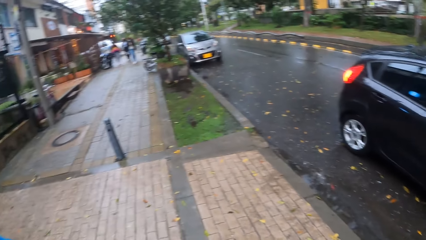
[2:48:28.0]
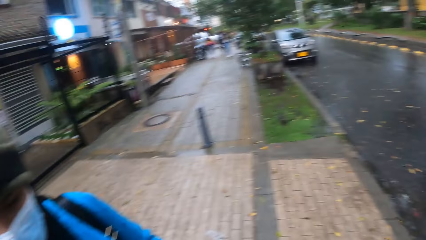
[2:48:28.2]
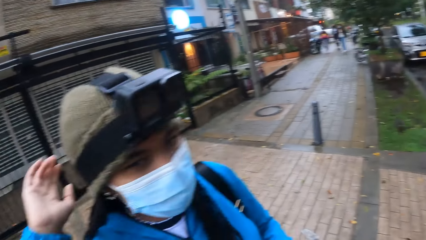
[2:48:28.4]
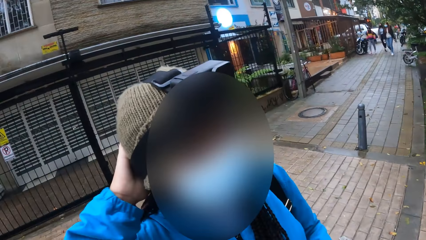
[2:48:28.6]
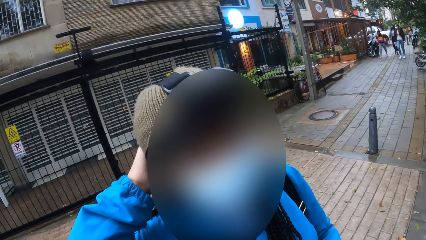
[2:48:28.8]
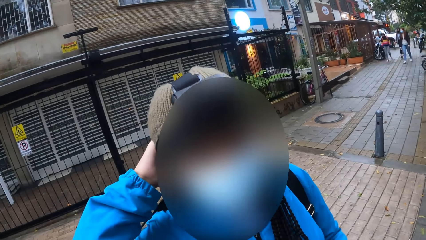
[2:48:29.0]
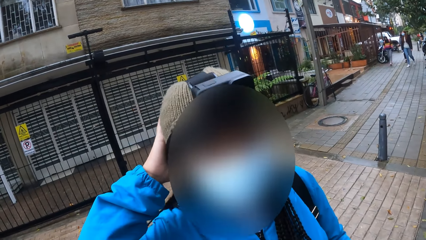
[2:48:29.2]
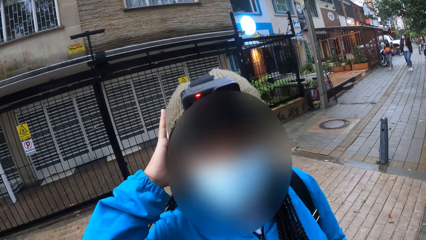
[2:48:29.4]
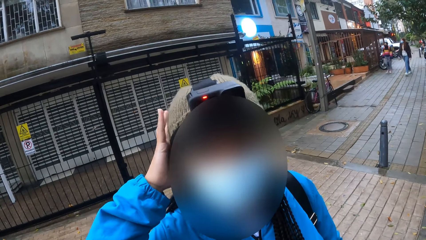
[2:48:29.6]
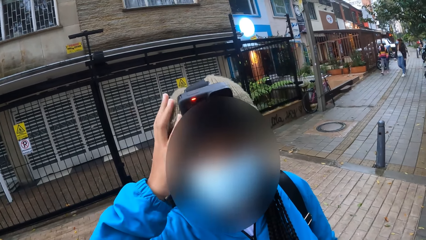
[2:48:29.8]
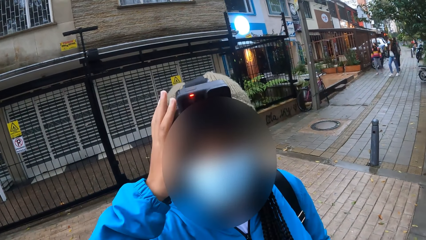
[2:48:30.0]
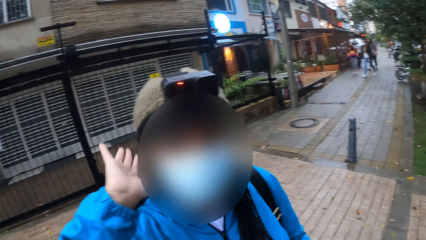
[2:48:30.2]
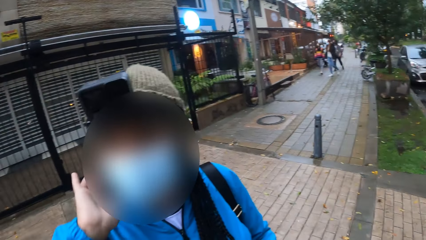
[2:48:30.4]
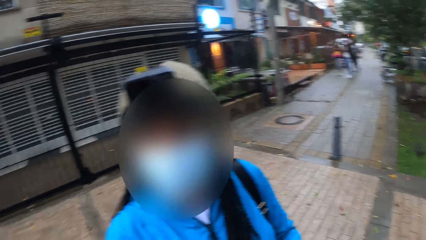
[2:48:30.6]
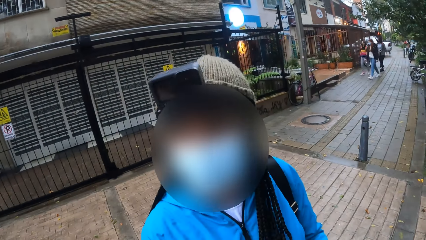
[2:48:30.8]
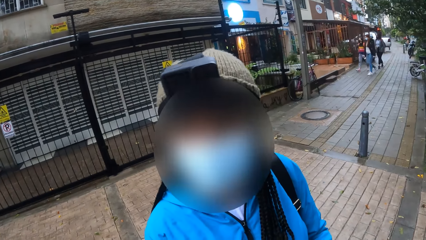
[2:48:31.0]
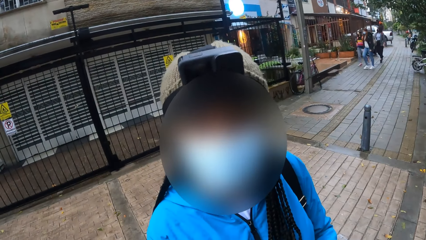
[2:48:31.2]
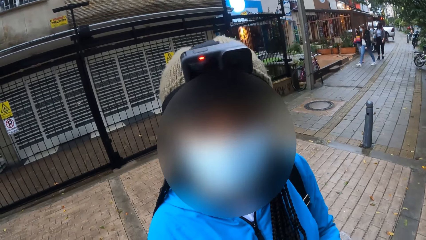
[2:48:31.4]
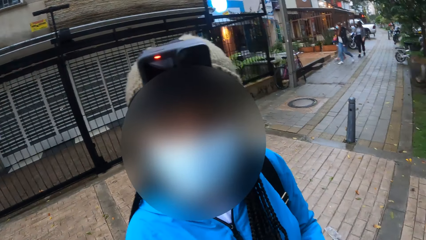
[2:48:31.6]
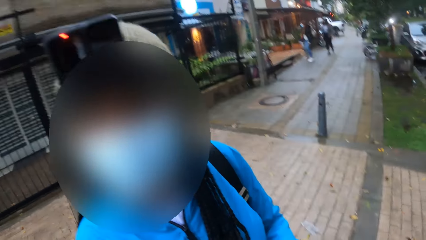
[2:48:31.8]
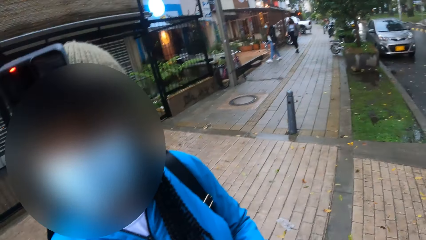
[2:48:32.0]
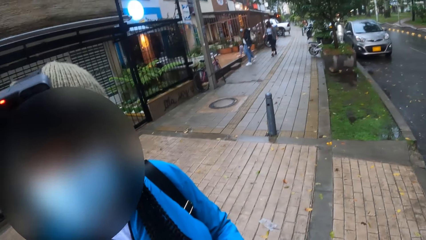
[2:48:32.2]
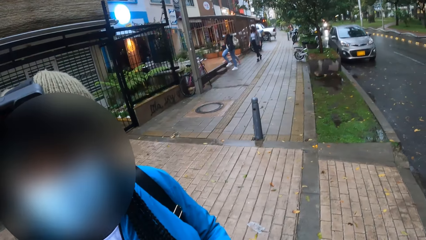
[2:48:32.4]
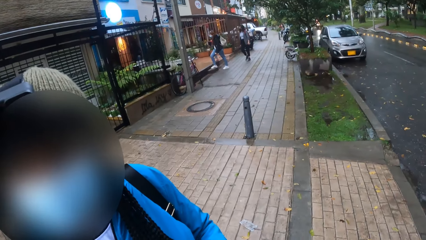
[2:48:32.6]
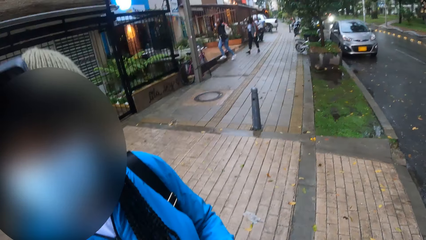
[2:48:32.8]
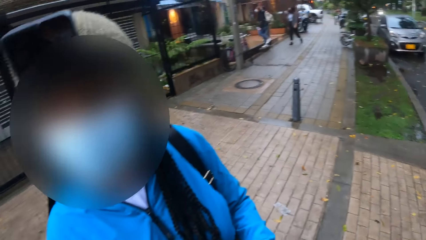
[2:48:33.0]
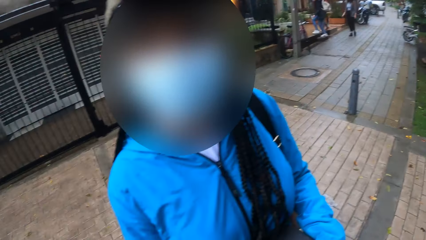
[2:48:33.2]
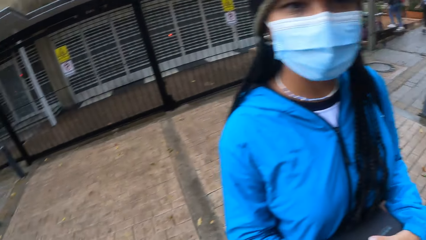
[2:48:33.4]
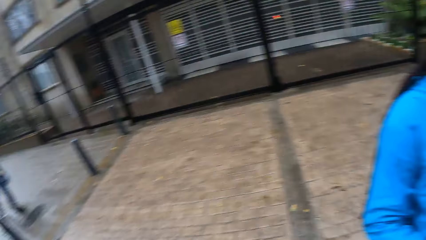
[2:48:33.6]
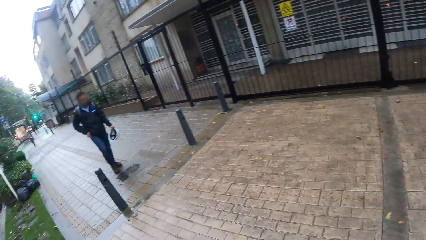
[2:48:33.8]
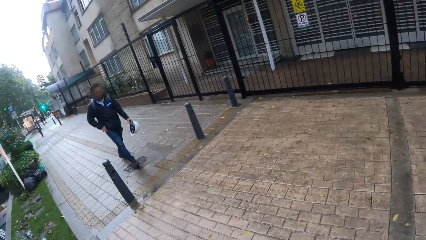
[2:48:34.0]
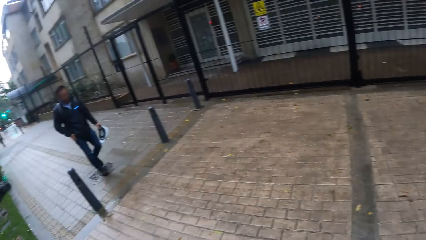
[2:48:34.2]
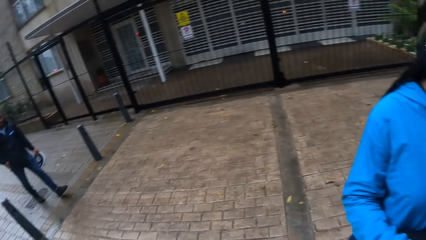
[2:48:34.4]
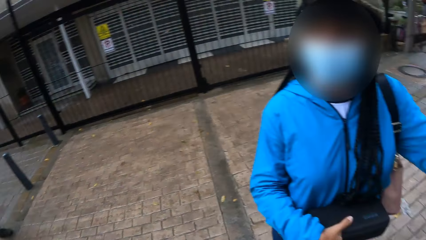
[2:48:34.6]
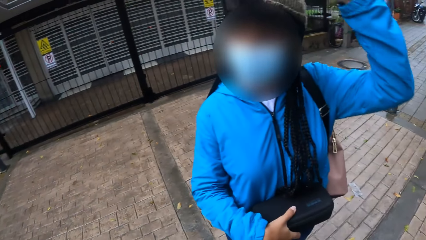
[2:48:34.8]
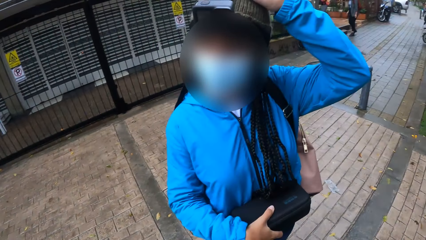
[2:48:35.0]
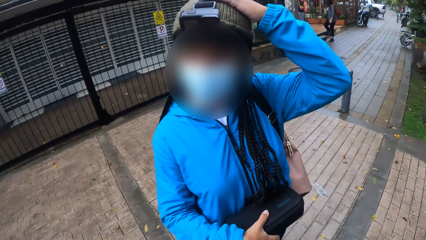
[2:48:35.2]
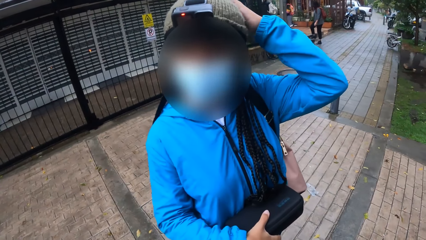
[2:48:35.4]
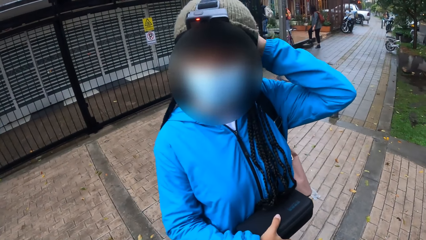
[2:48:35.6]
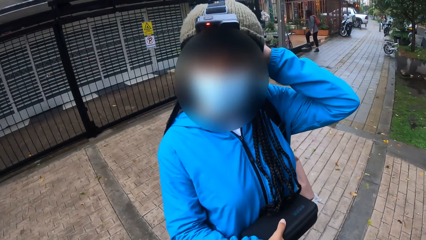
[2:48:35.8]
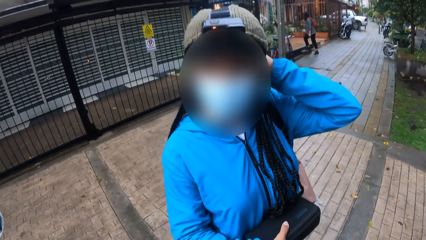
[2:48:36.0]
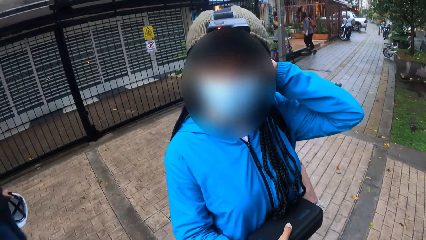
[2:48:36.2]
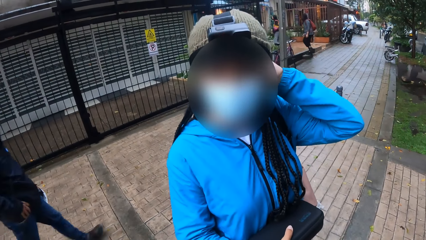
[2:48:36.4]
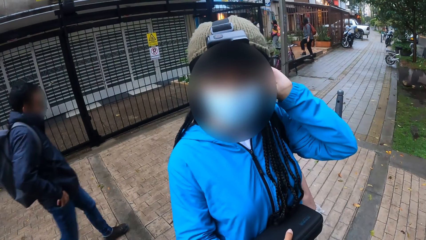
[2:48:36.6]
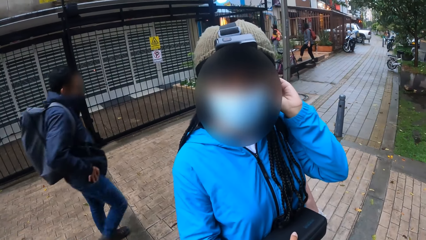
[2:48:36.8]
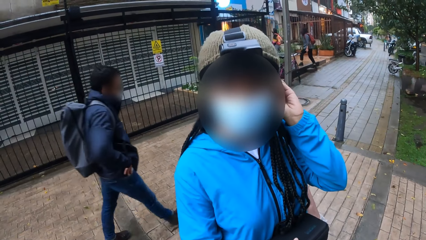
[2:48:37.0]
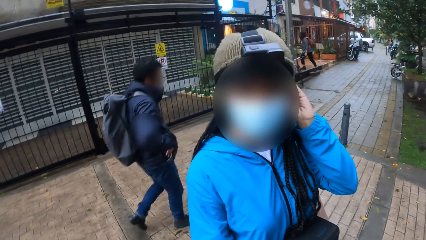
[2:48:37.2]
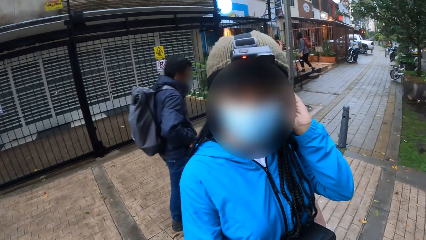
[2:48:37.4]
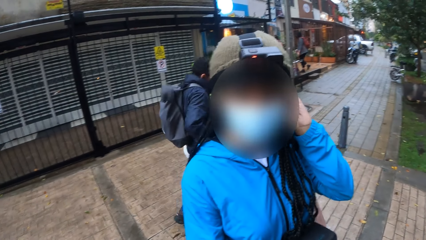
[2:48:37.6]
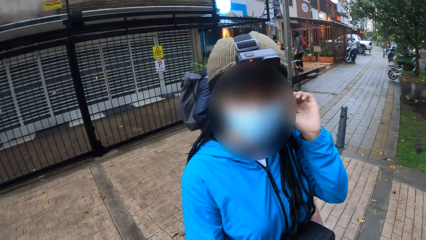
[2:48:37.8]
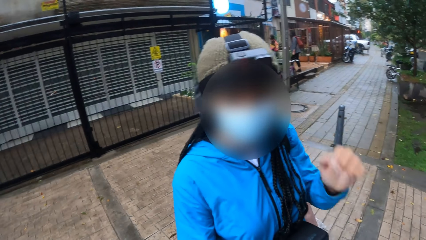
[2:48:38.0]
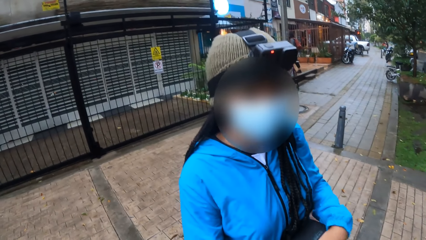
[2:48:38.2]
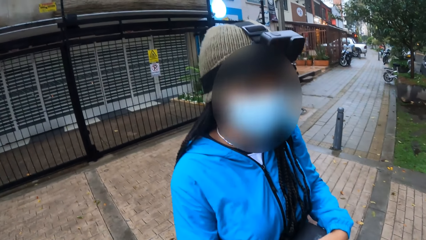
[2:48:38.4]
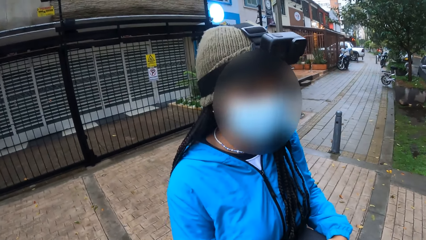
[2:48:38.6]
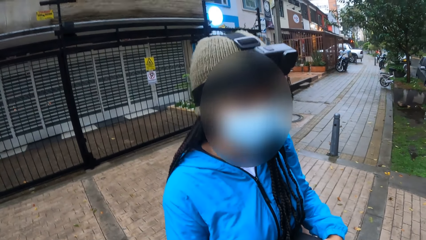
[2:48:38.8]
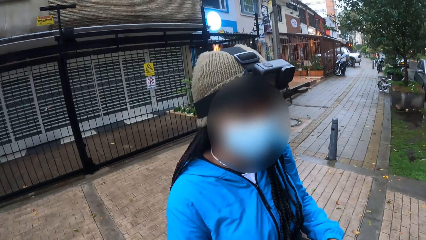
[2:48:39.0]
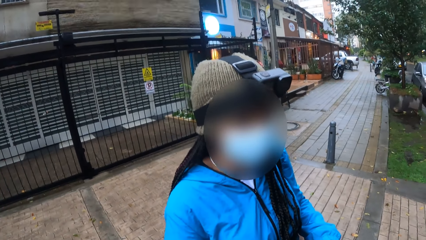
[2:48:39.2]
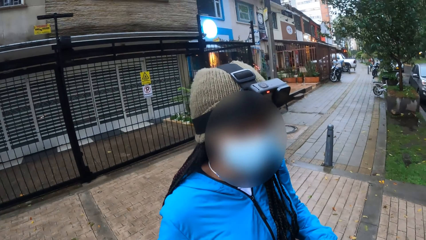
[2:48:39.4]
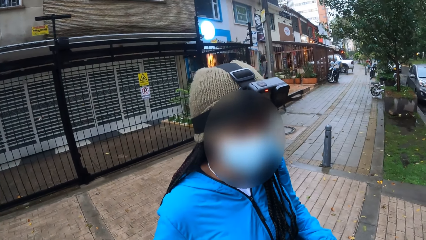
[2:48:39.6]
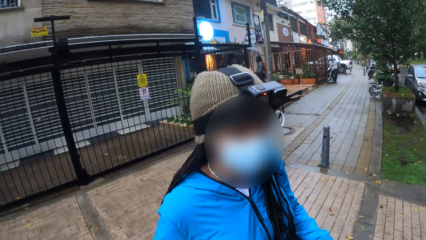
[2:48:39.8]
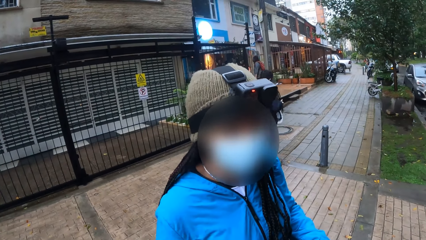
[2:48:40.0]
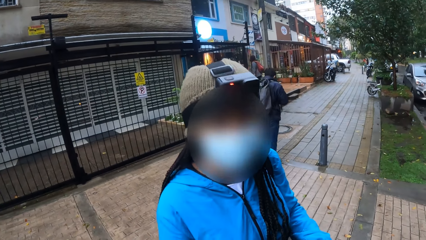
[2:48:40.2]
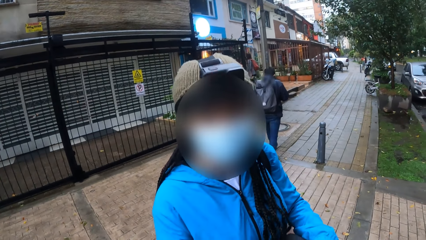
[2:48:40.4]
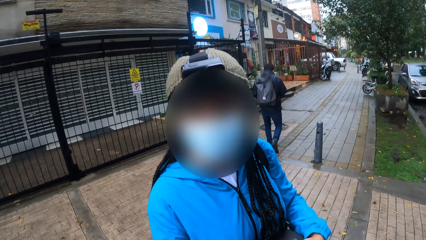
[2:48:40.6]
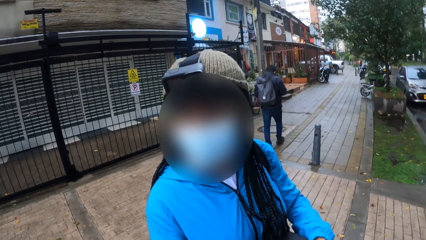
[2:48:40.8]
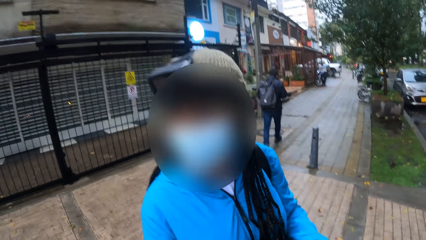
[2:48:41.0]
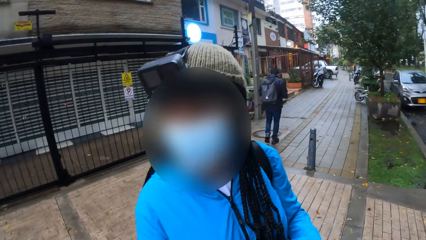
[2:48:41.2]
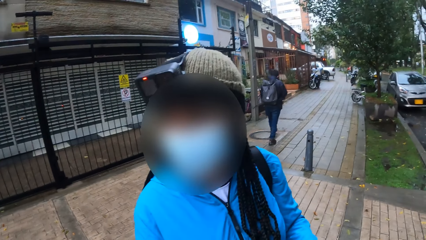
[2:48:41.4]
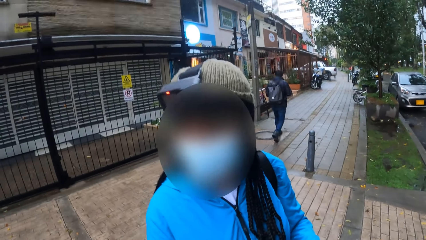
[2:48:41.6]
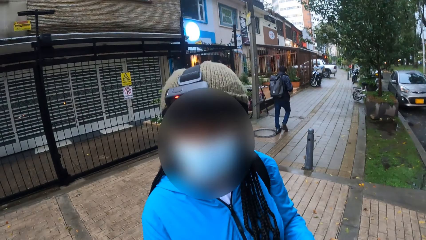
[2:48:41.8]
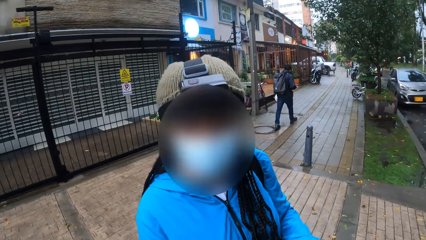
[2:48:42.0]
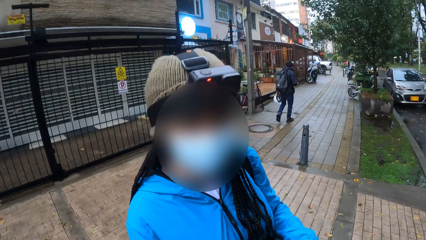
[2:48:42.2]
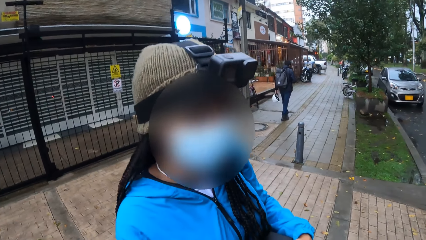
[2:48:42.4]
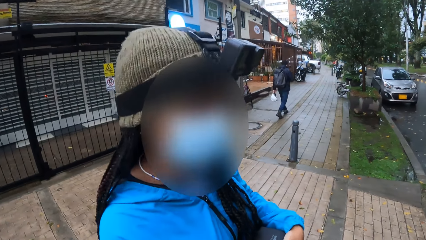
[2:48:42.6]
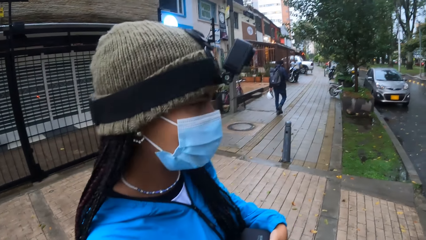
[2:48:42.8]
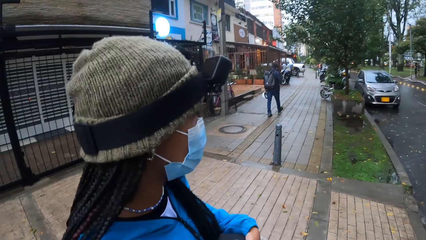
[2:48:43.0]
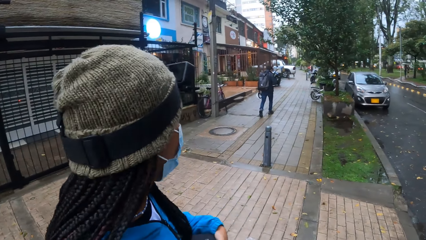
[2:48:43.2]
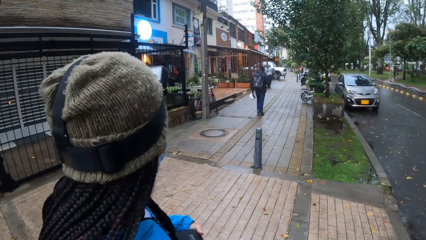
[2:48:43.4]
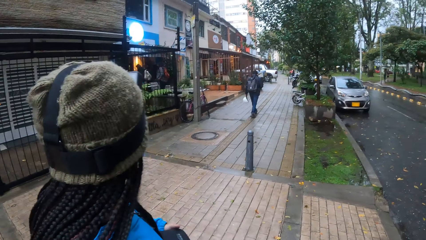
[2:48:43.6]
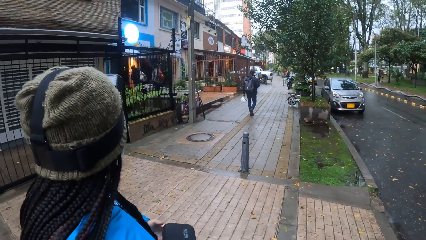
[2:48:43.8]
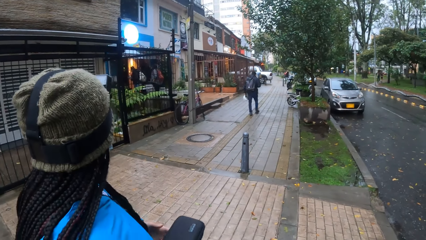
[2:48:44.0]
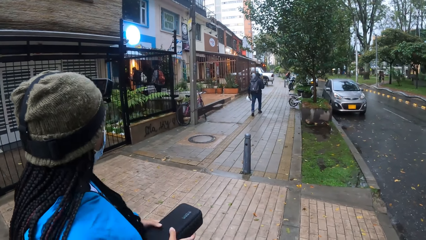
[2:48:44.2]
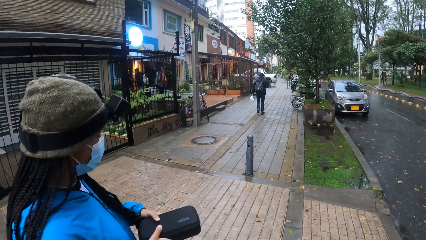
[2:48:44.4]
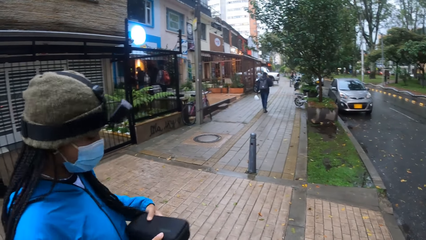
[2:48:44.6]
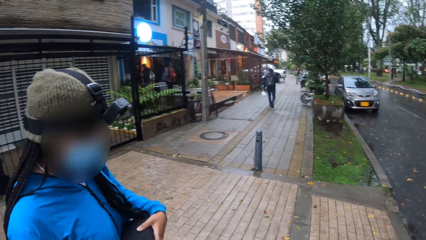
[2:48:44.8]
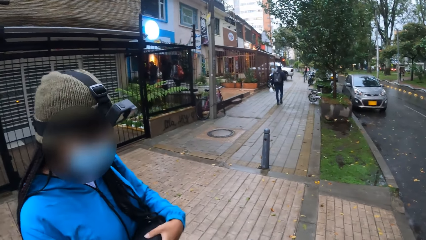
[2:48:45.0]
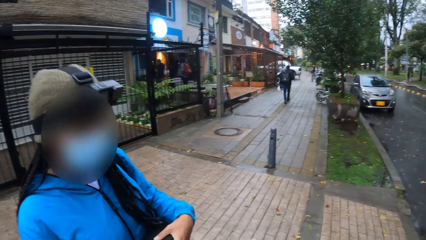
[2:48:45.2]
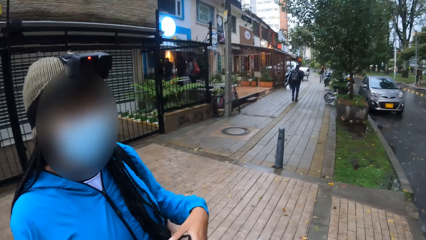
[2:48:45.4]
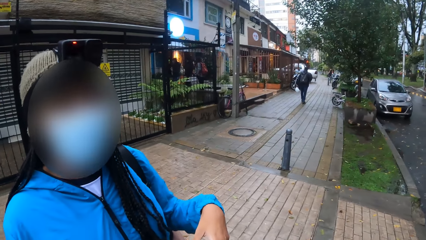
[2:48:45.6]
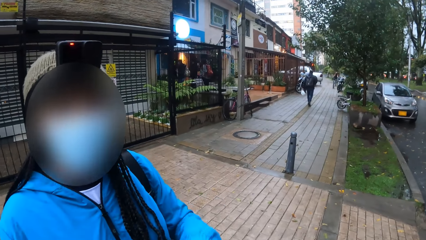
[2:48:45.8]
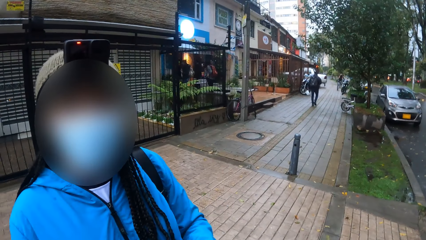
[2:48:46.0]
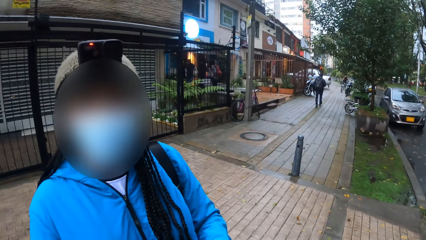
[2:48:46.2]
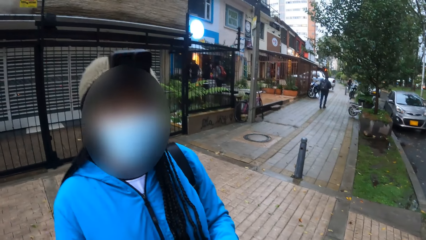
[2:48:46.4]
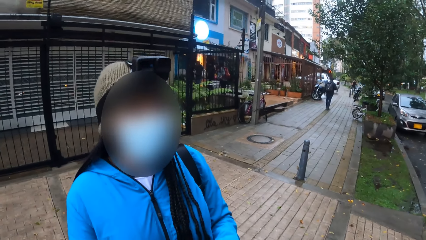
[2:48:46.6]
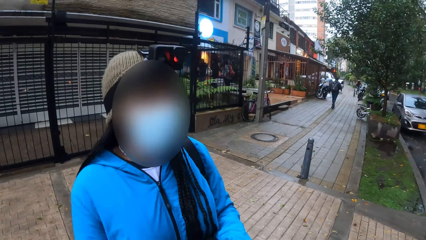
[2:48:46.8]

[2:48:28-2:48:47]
A woman, another woman and a third woman walk towards the store. Another woman touches her head warmer with her right hand. She touches her head warmer with her left hand. A man walks past the camera wearer with a helmet in his left hand. The other woman adjusts a portable speaker.
